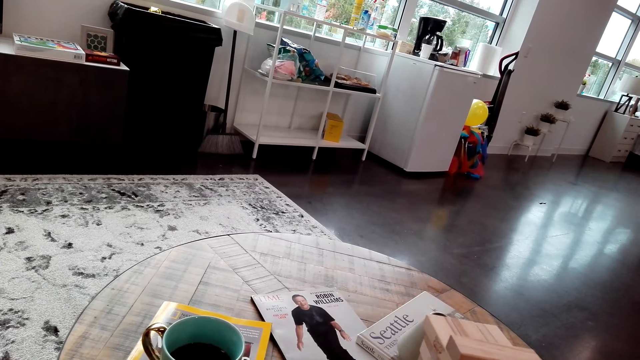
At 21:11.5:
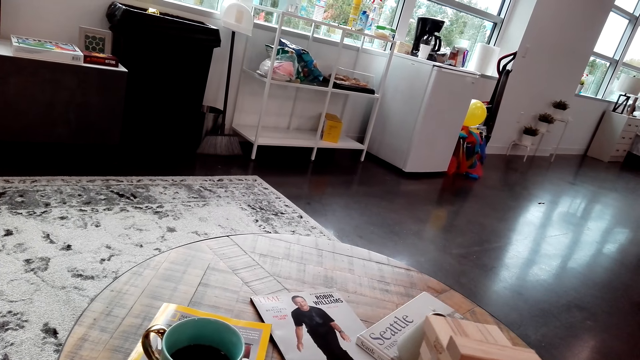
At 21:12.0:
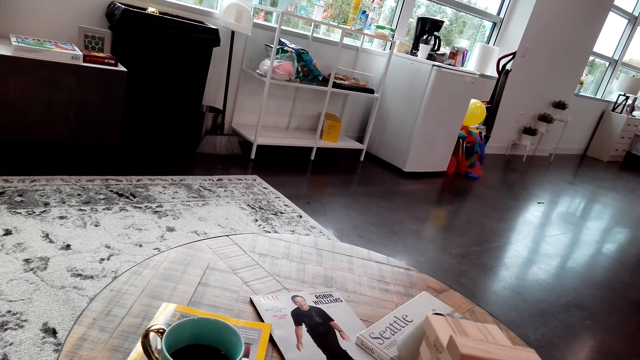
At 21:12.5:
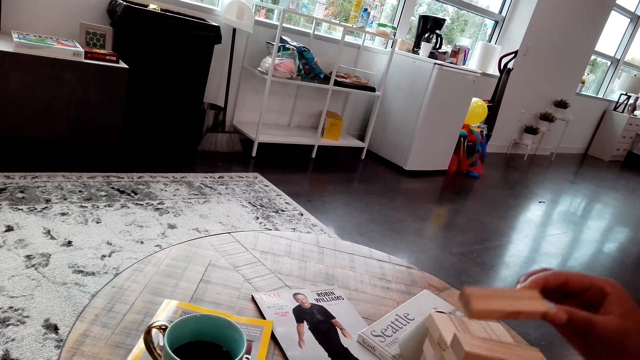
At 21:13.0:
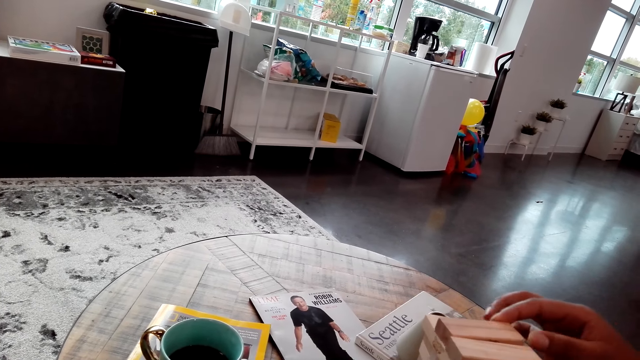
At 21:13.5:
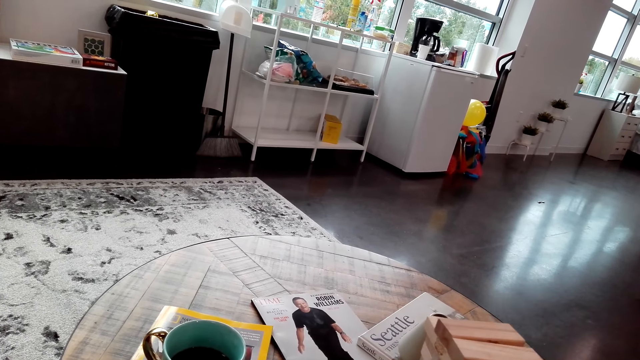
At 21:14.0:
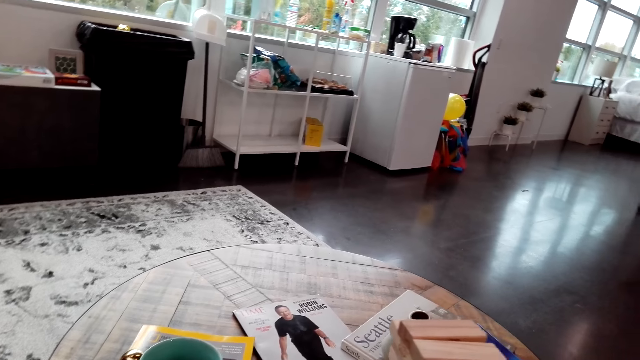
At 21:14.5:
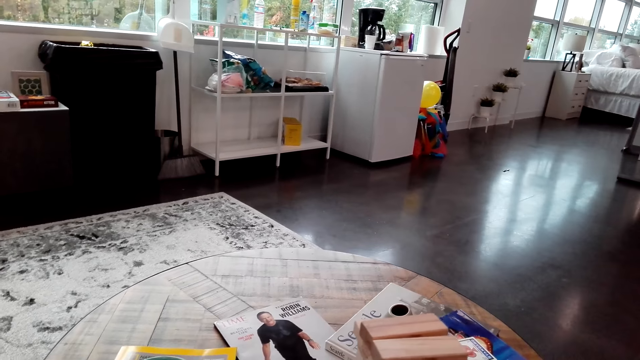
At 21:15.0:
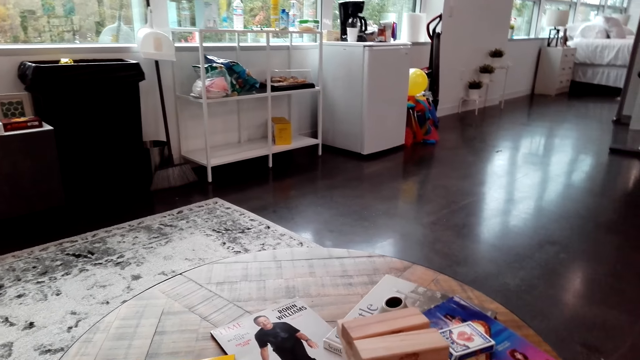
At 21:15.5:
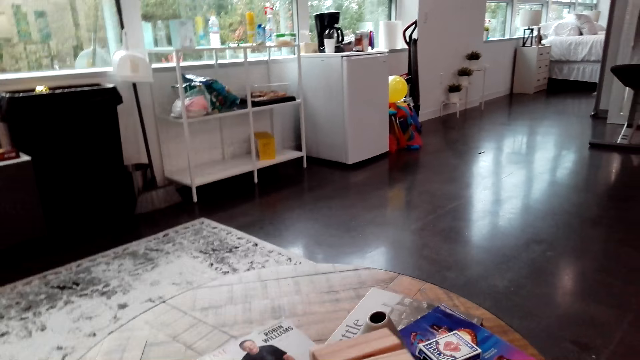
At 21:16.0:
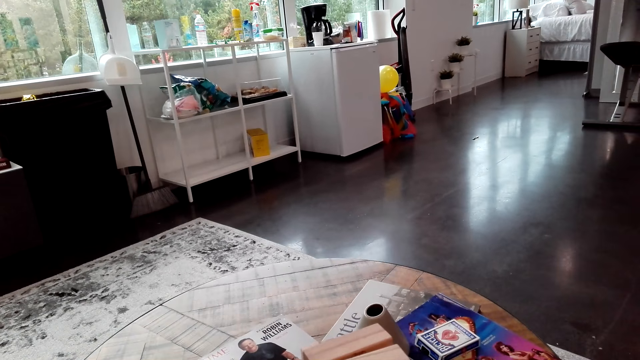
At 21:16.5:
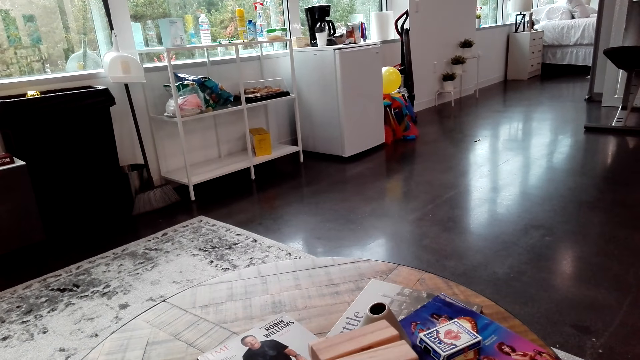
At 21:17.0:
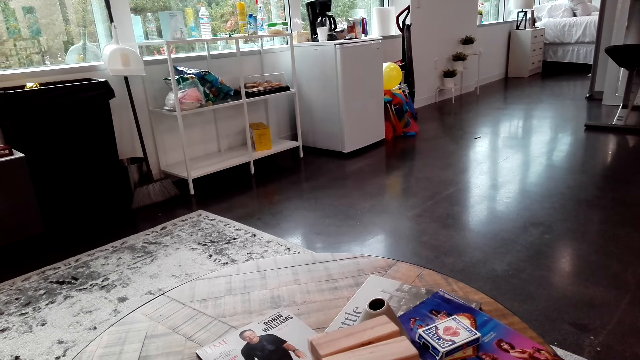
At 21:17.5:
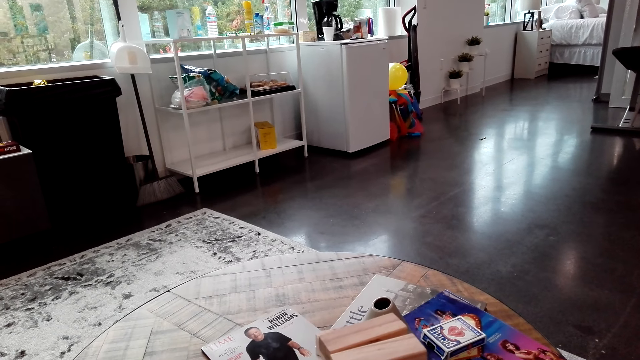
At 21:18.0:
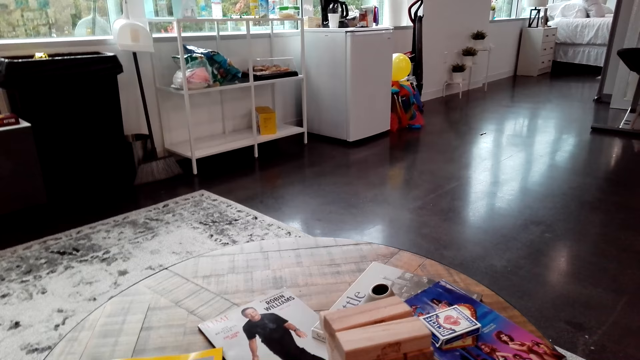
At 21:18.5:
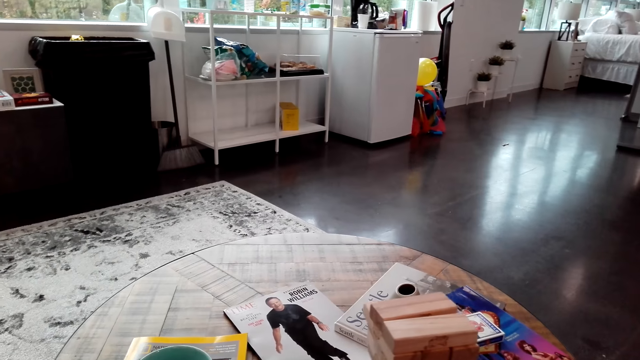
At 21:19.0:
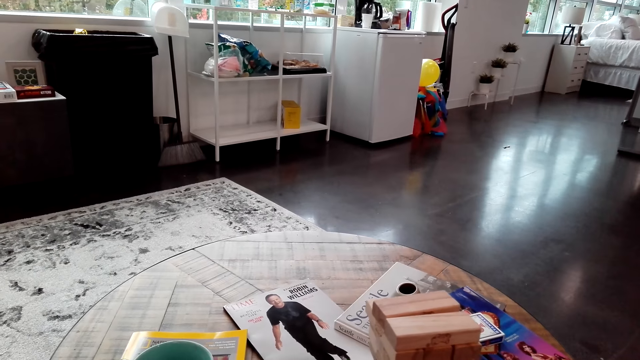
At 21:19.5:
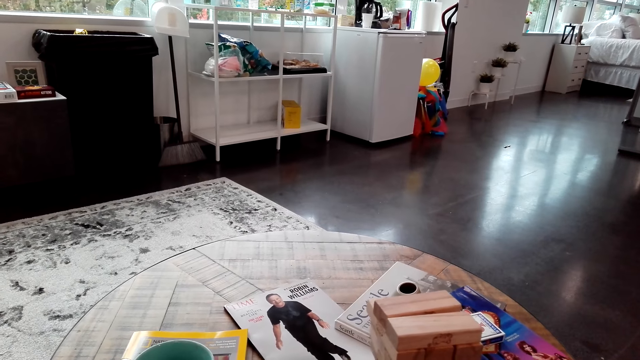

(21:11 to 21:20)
A woman places a jenga piece on top of the jenga structure.

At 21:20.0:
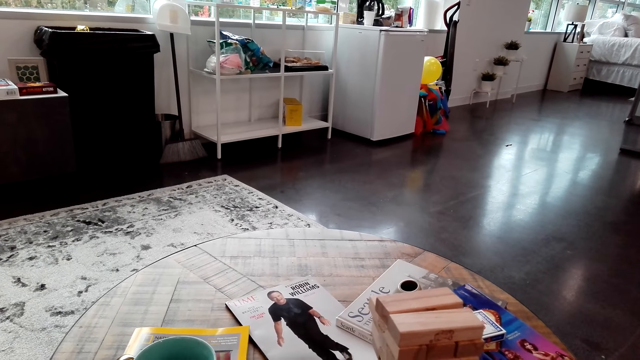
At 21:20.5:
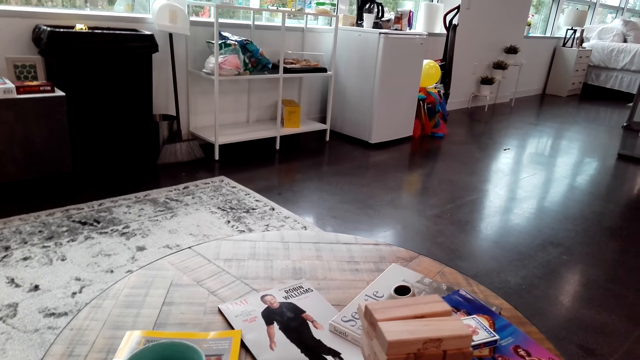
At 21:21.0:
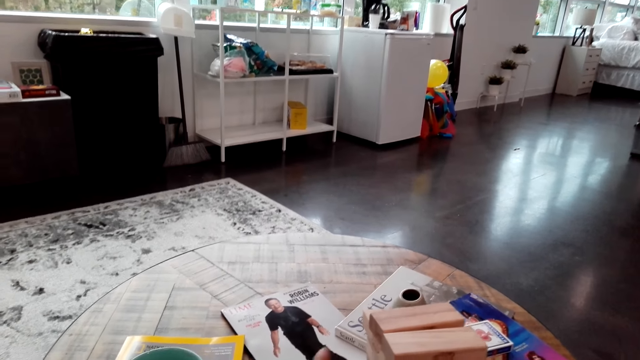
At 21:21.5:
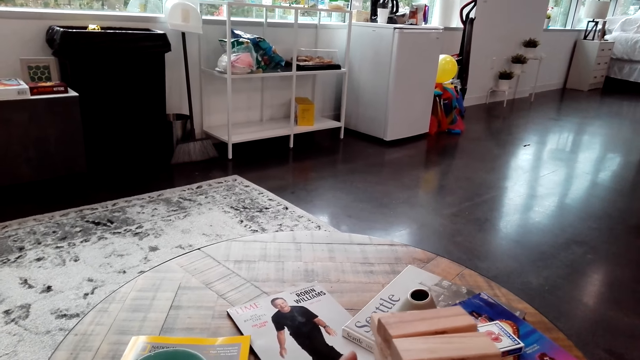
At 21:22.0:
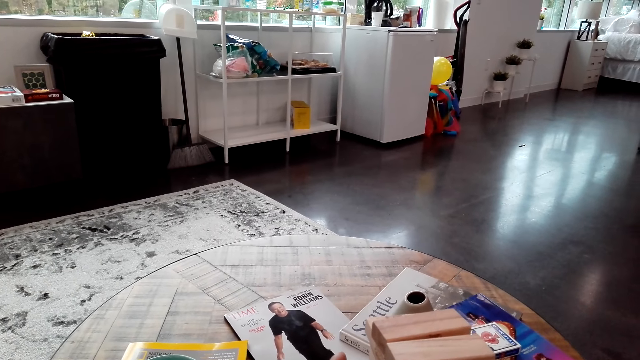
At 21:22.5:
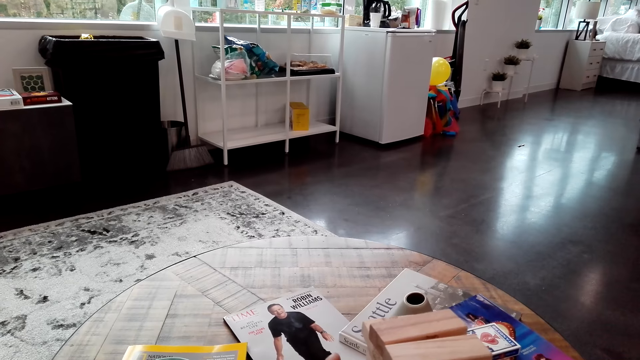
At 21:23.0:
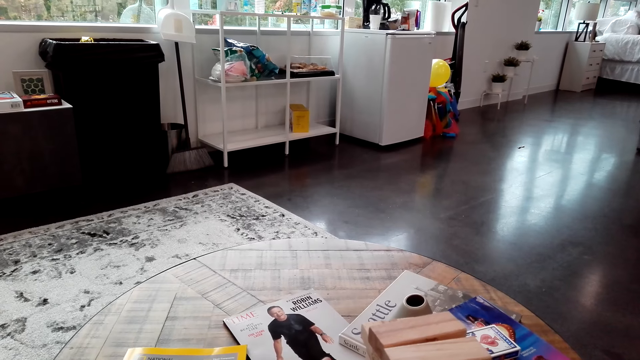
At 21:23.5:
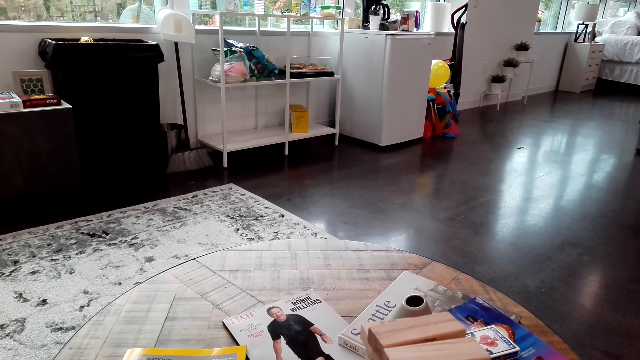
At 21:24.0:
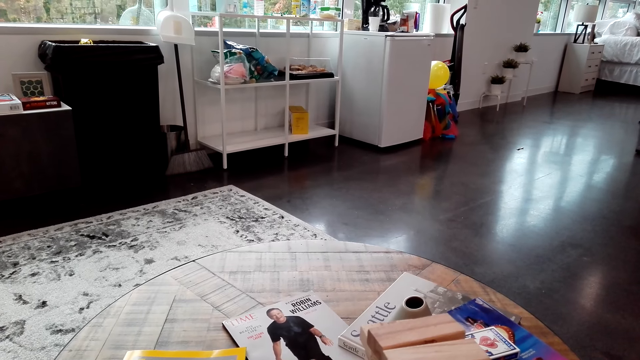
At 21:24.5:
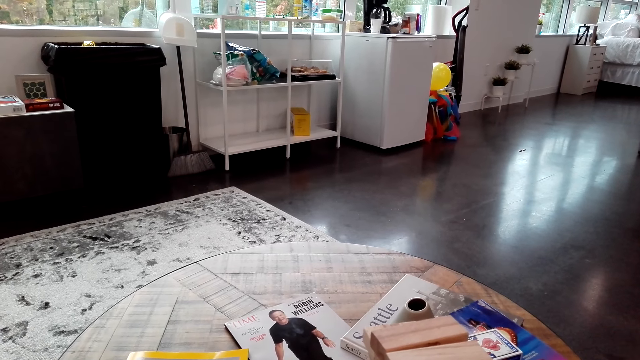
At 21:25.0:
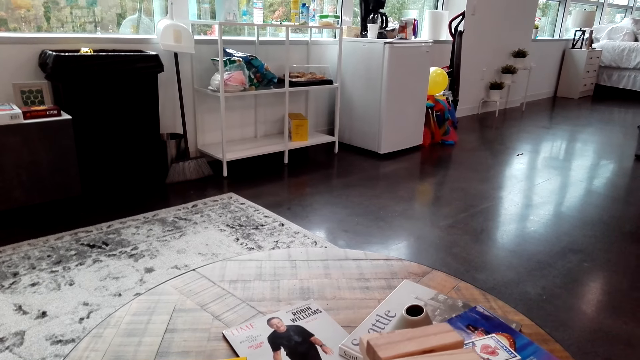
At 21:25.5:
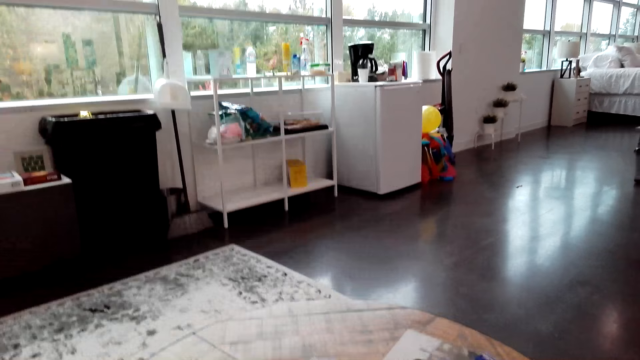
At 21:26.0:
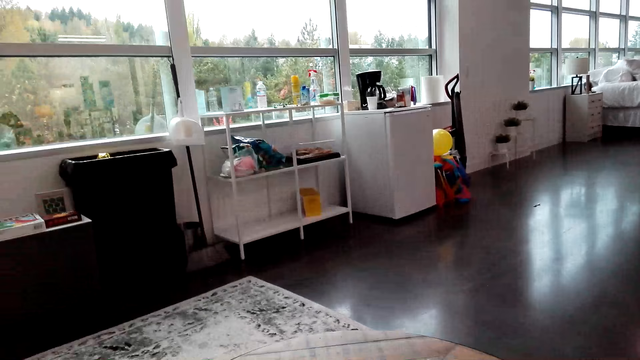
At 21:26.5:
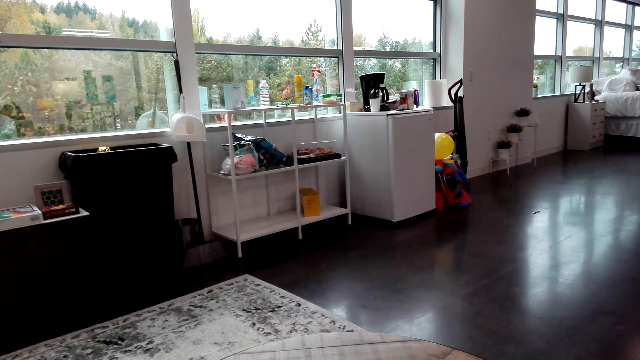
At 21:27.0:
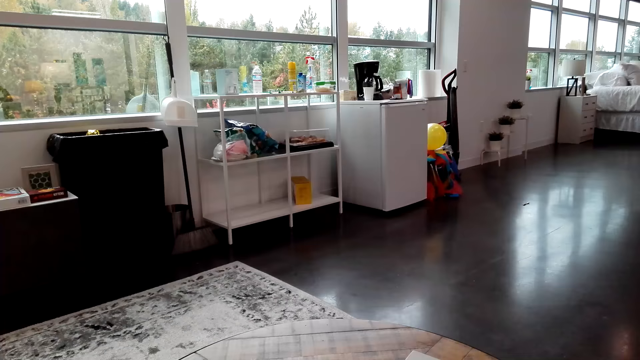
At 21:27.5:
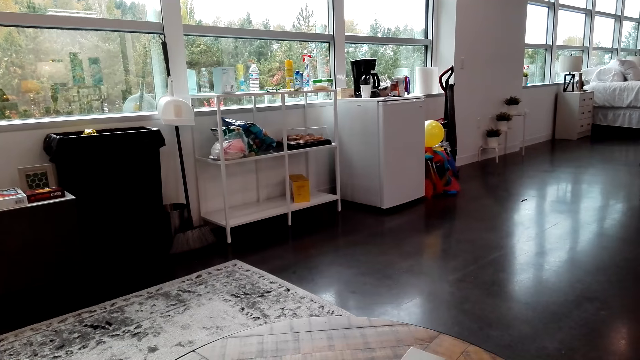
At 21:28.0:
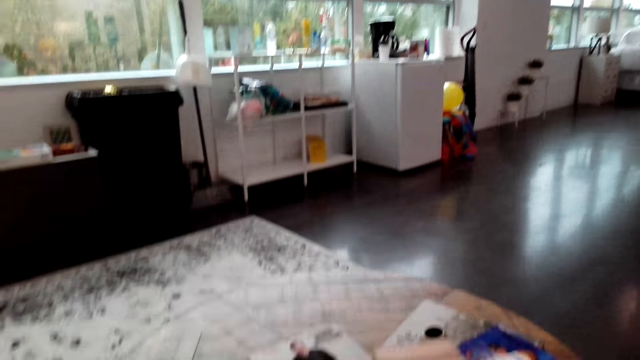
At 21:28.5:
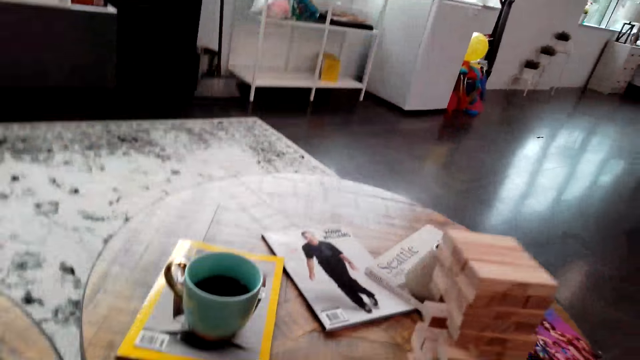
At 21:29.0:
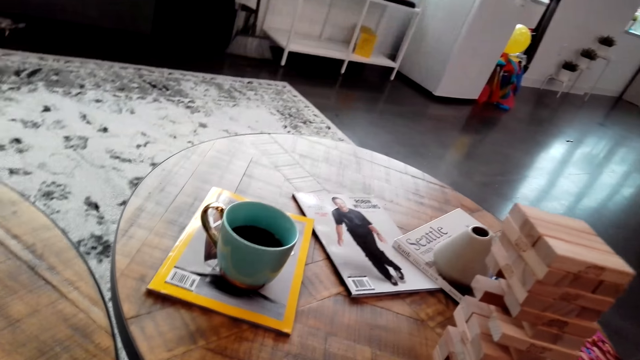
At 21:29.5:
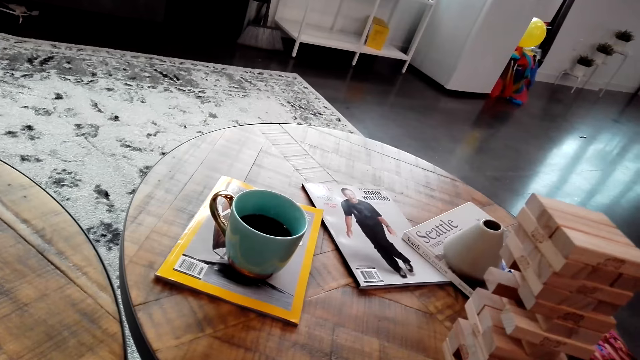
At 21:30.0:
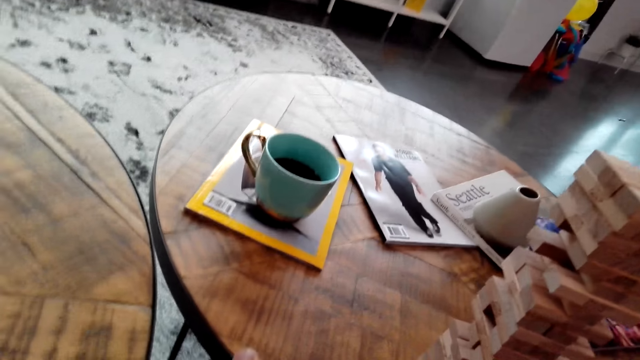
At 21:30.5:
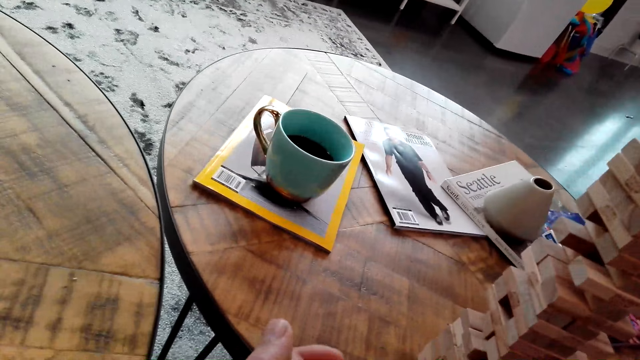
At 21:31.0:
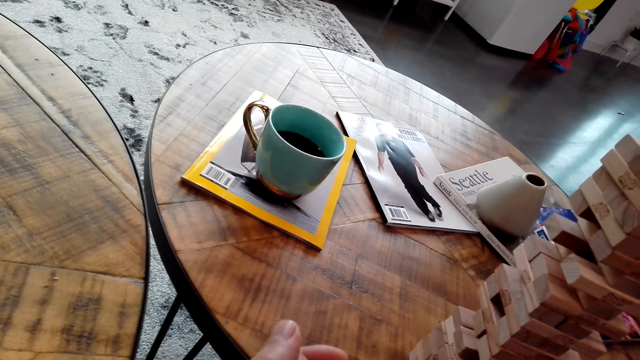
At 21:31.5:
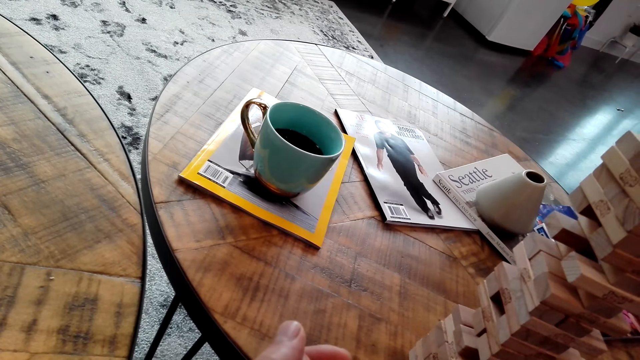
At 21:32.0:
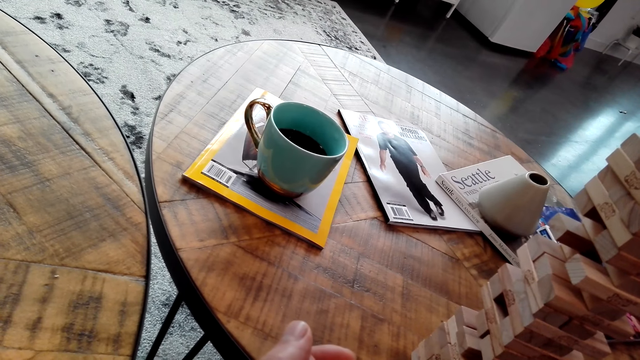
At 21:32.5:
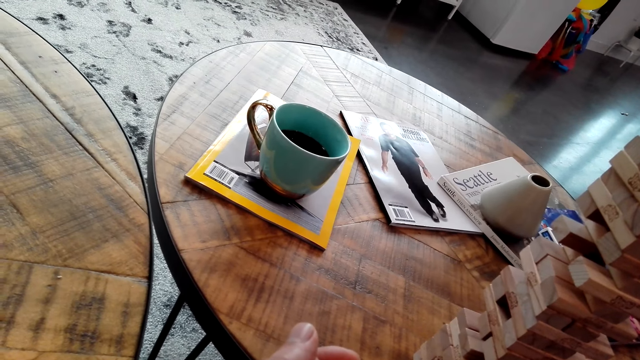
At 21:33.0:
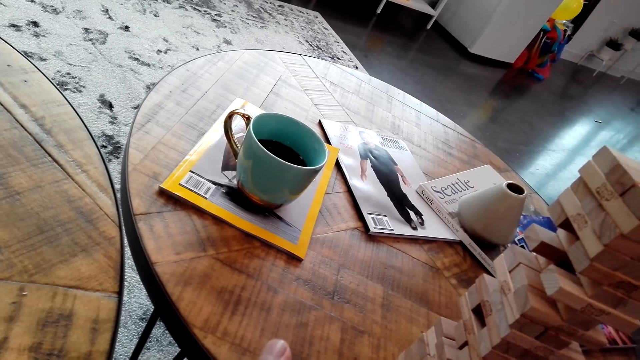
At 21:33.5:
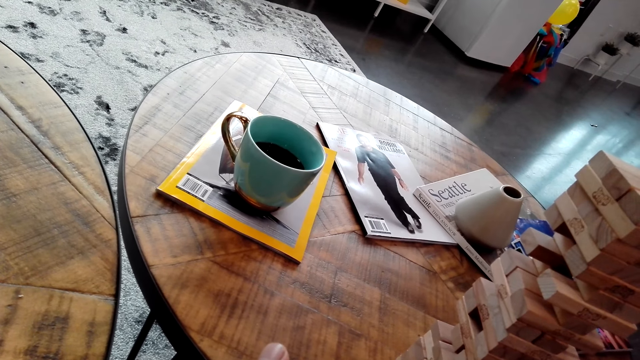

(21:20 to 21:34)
The camera wearer pushes a piece of jenga on the jenga tower. They put a piece of jenga on the jenga tower.
